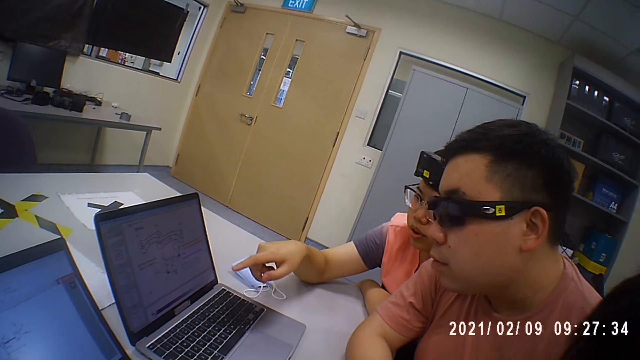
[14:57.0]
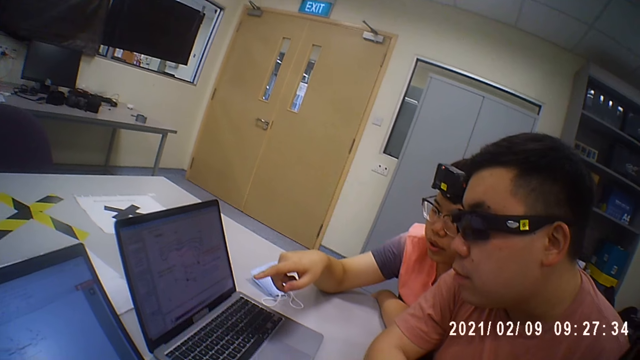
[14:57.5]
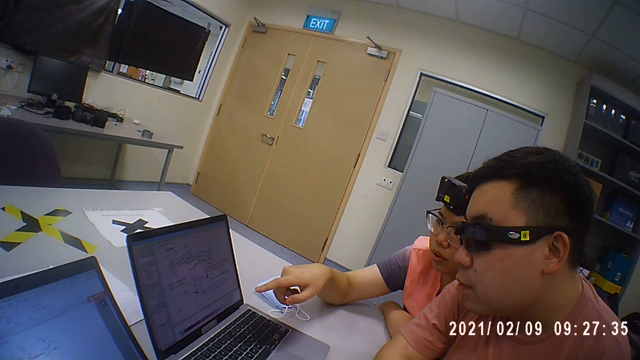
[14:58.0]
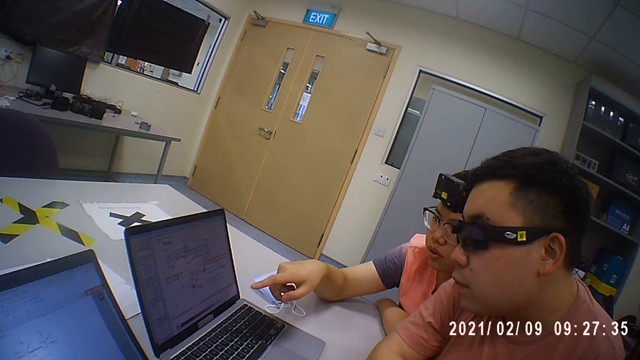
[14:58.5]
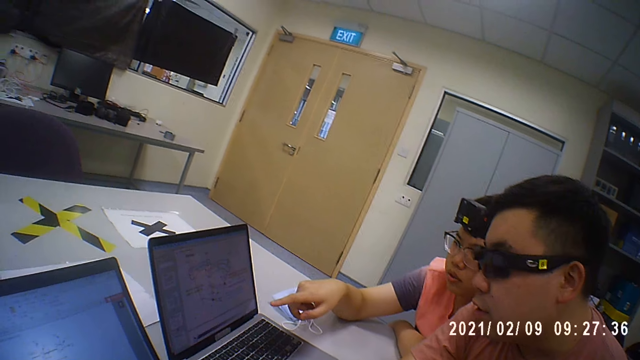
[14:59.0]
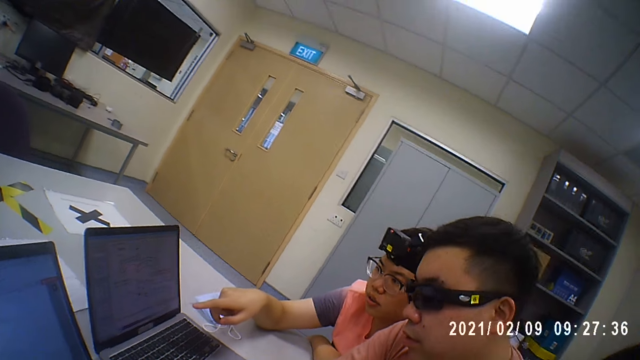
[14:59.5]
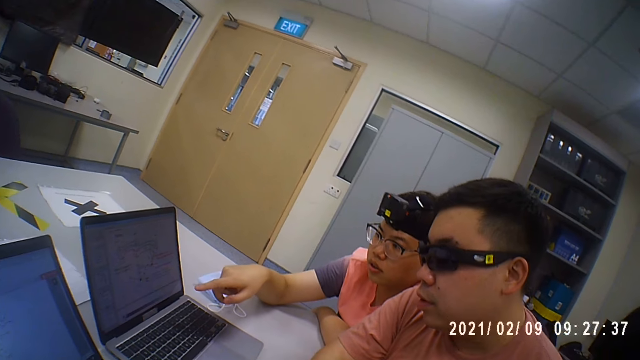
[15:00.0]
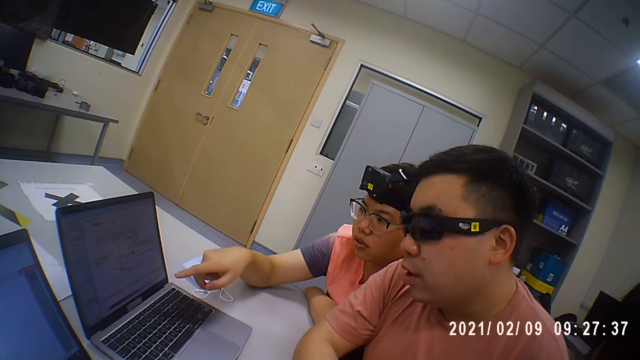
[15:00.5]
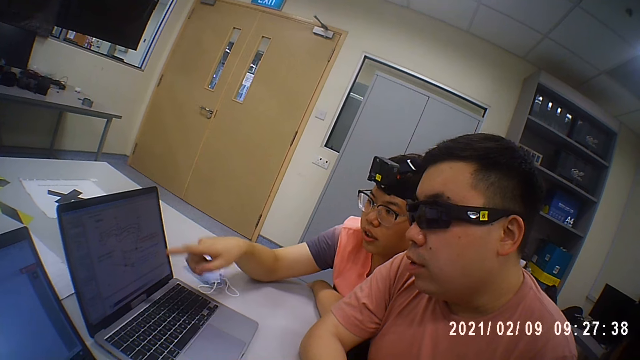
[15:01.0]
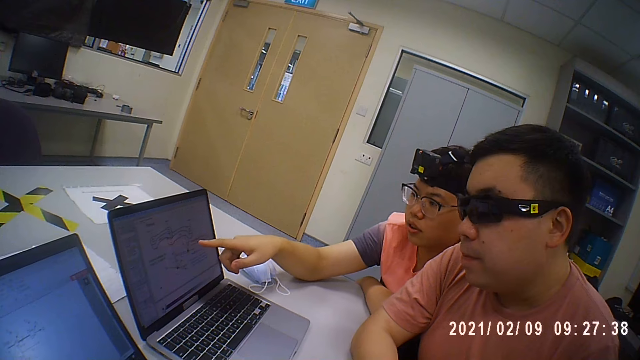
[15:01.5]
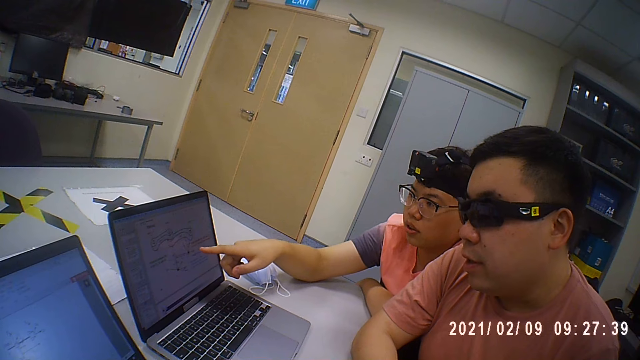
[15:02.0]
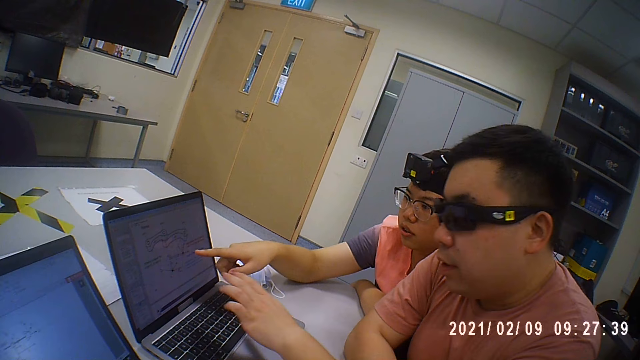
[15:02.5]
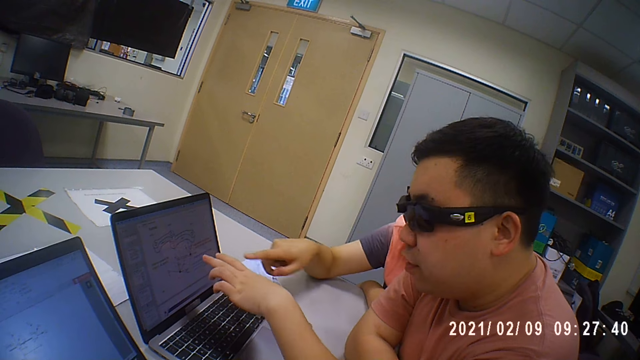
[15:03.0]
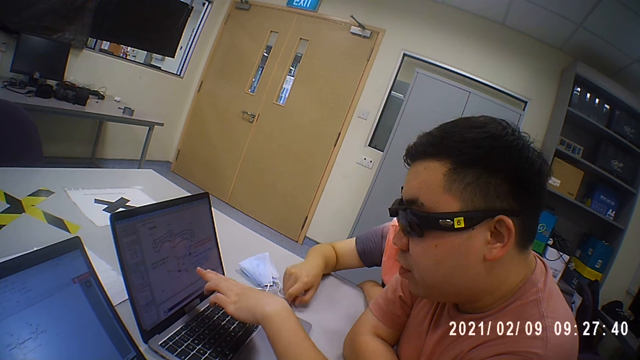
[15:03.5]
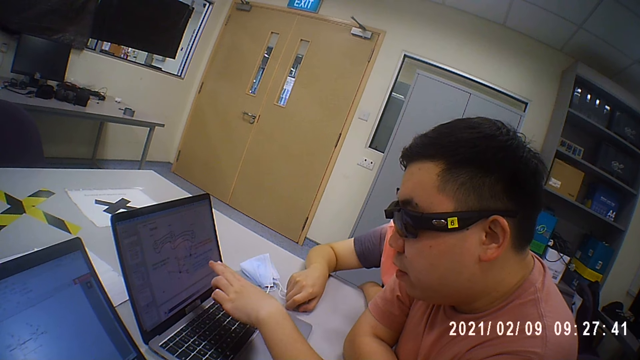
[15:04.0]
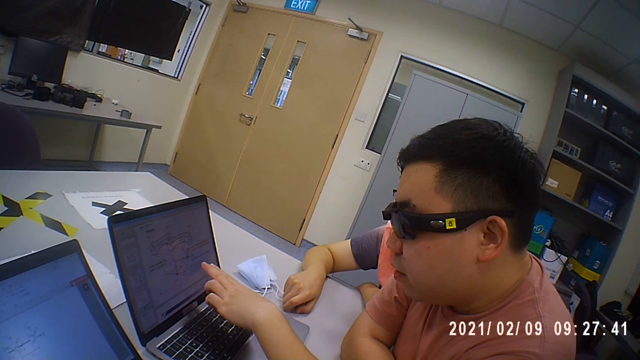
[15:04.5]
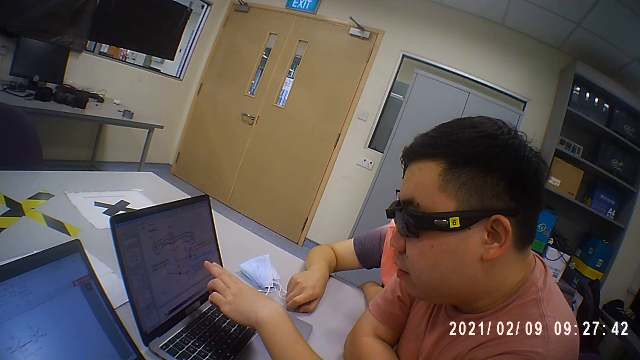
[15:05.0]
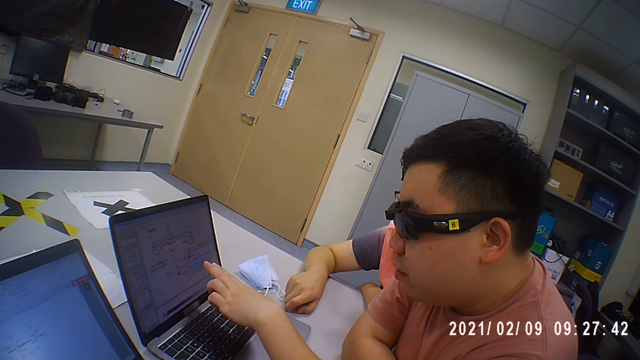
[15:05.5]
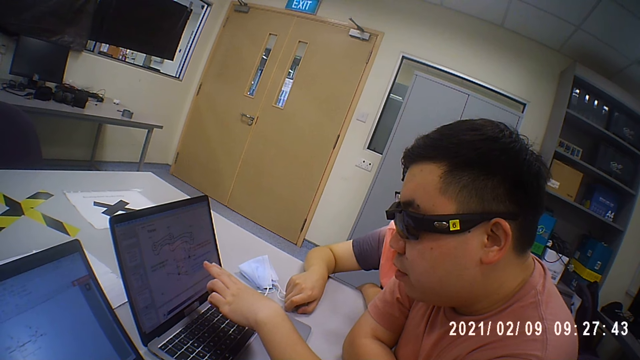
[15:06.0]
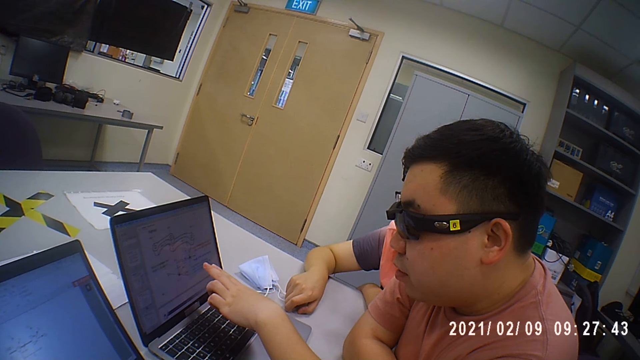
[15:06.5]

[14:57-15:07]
The camera wearer looks around the room. A man points on the monitor. The man moves the hand.

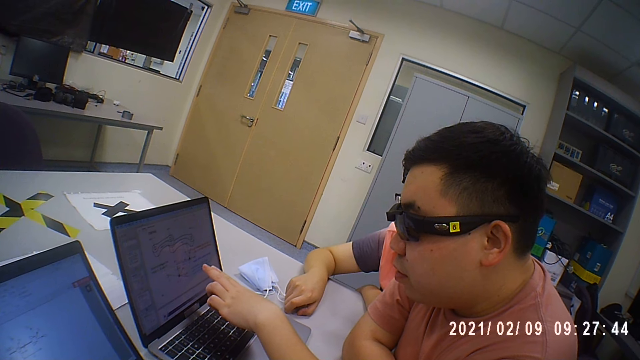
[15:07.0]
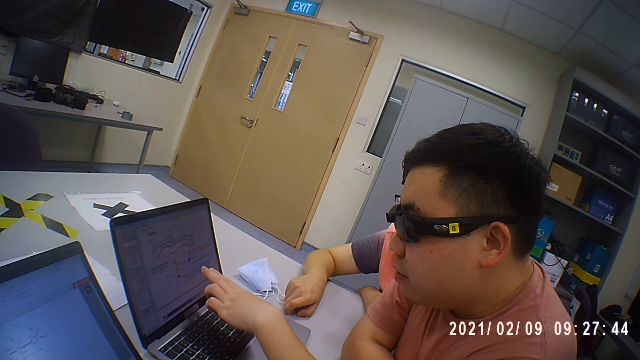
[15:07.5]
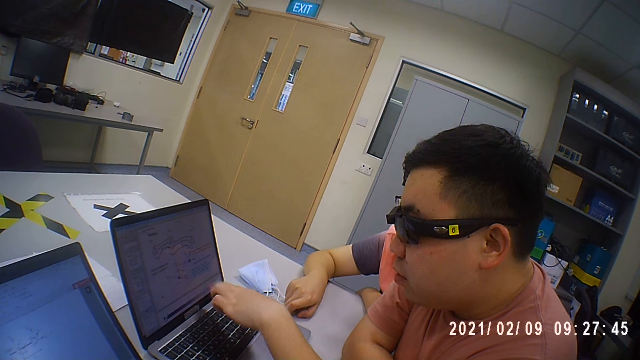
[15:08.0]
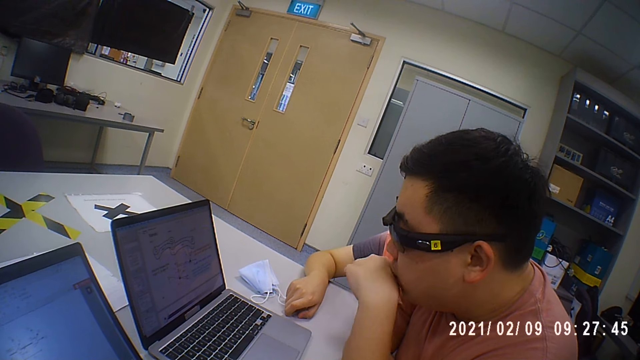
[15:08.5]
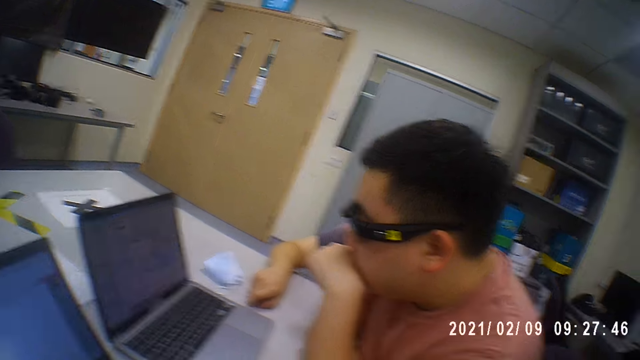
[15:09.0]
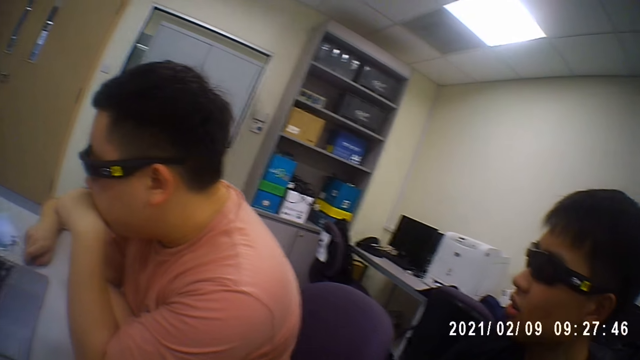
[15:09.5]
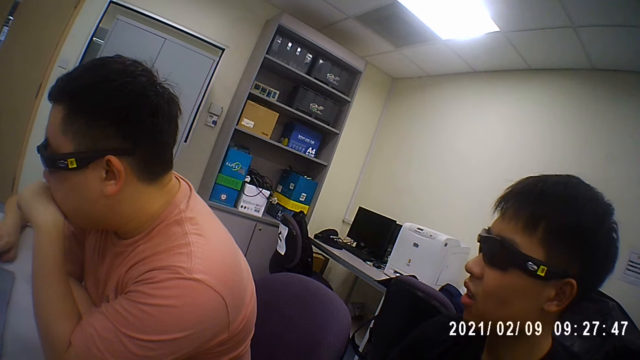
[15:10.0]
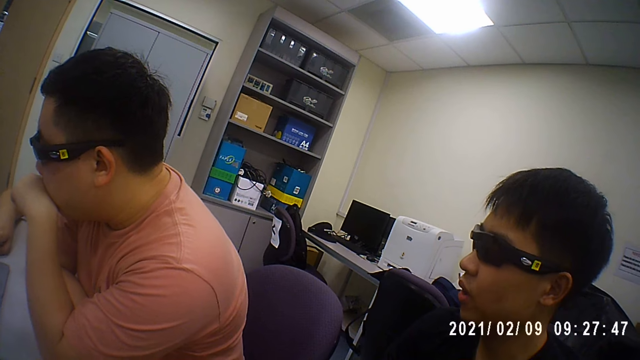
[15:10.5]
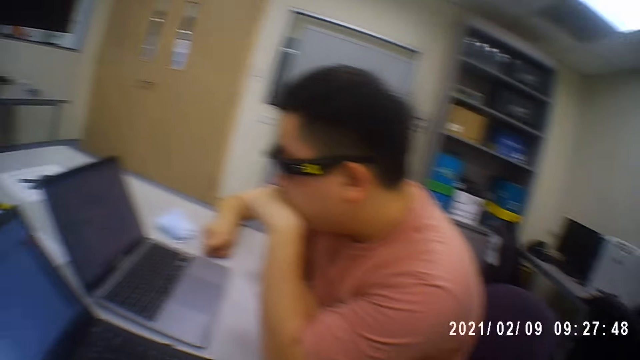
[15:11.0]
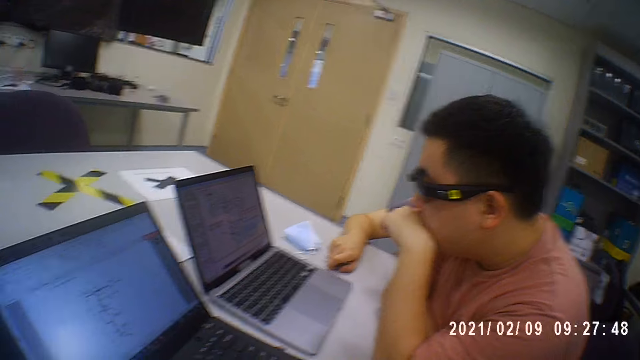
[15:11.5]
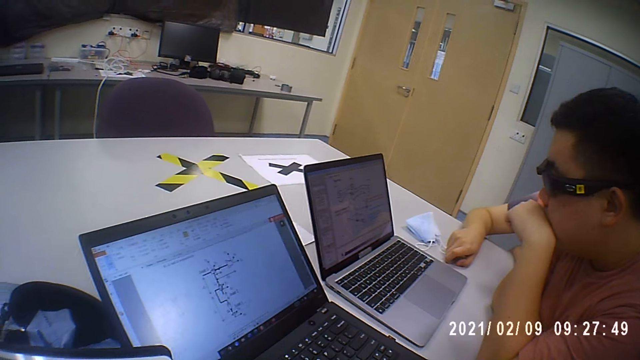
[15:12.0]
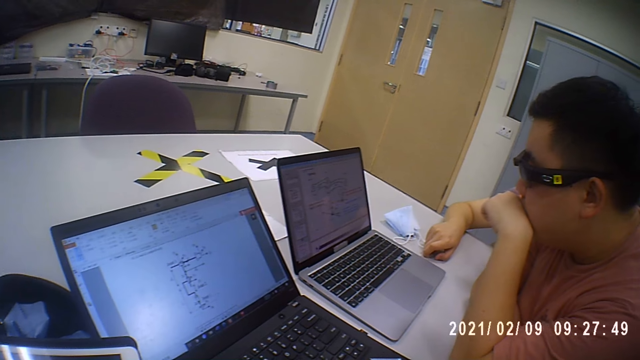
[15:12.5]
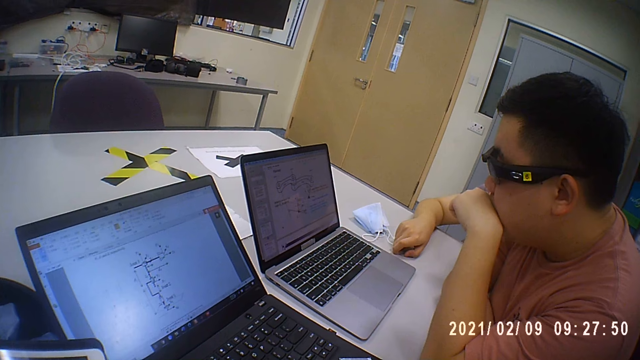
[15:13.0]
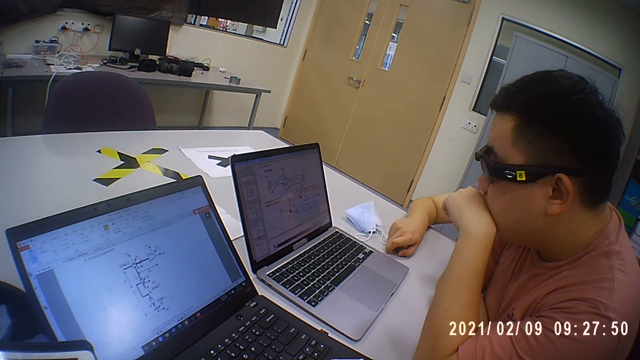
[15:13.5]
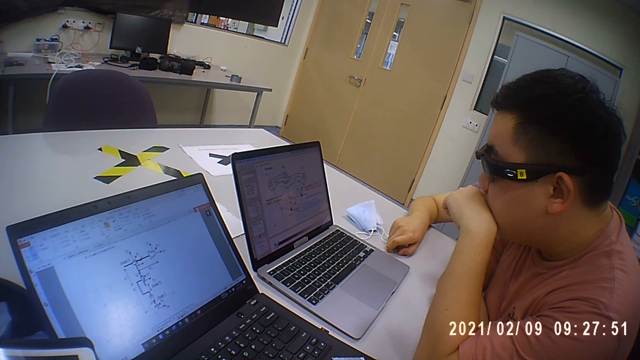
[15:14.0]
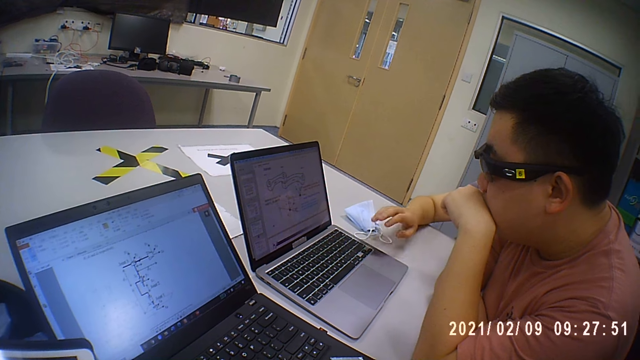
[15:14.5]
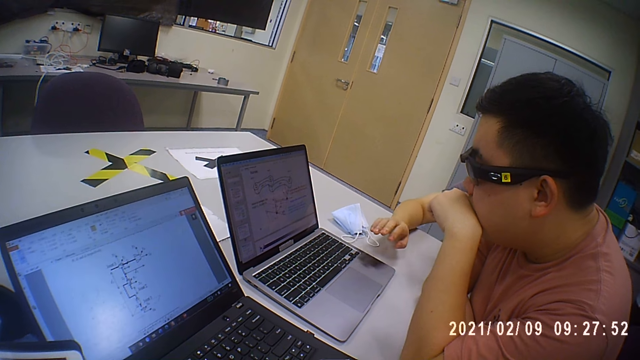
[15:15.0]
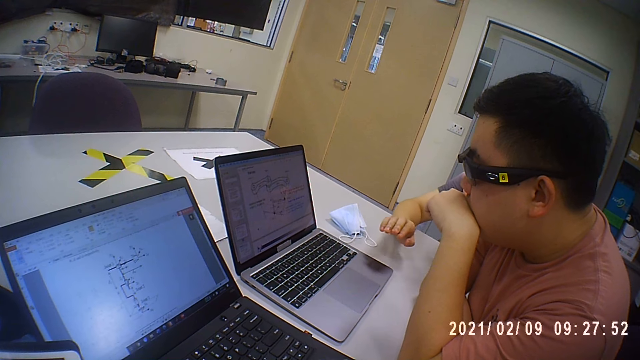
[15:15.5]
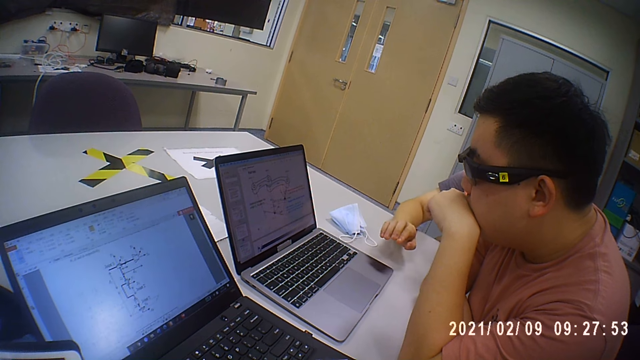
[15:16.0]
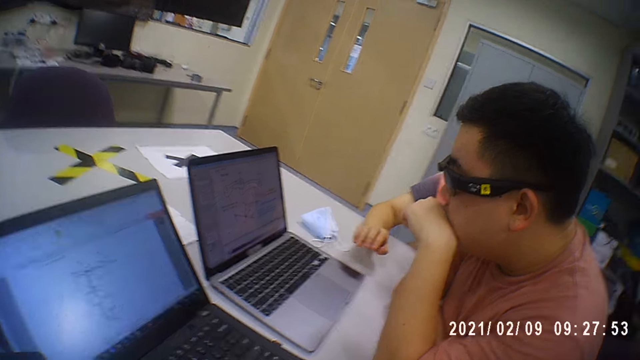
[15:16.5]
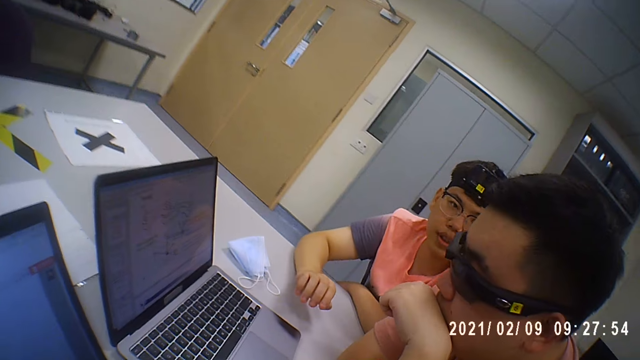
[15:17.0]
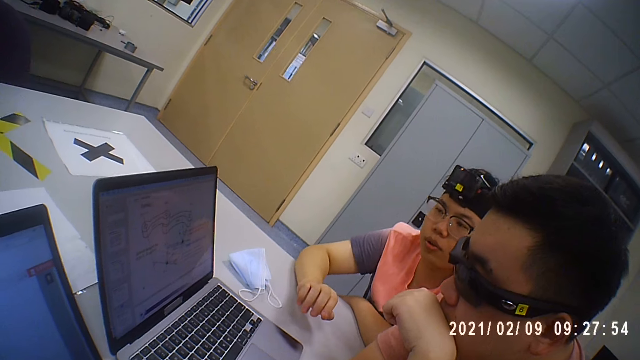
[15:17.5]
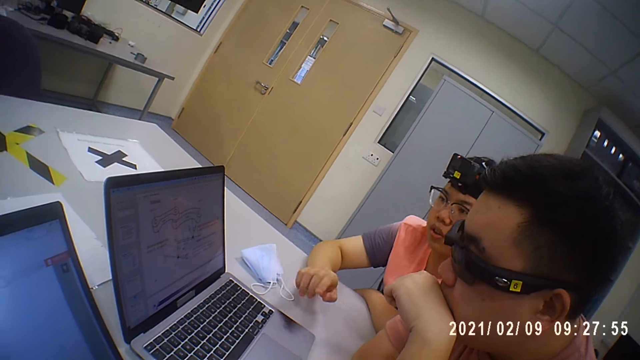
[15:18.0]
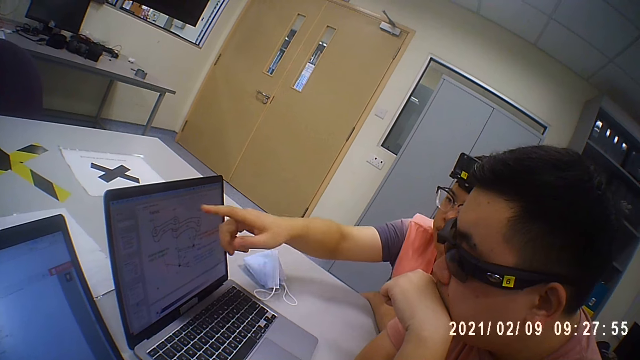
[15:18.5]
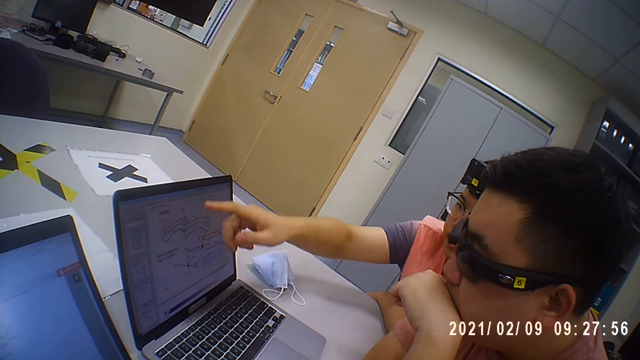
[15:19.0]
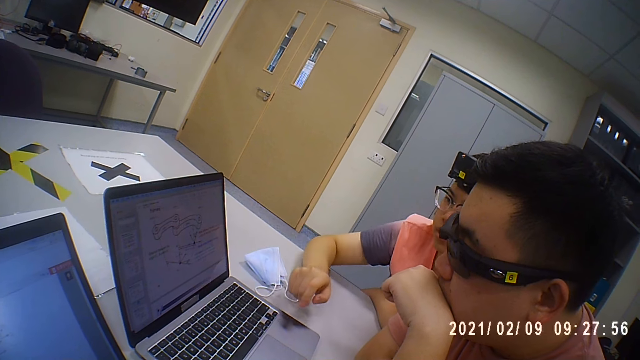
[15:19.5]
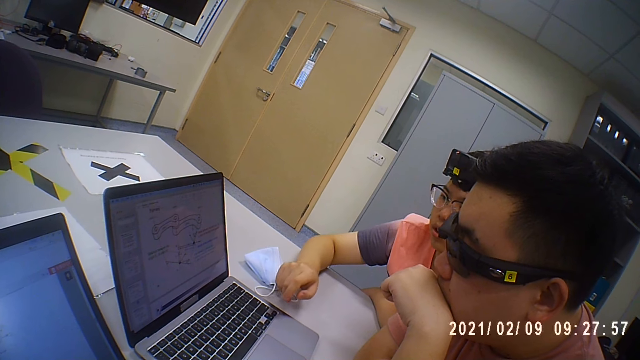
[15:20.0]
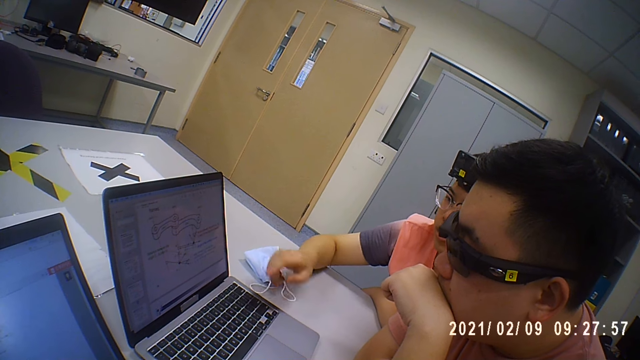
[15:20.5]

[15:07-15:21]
A man talks. The camera wearer looks around the room. Another man moves the hand.
